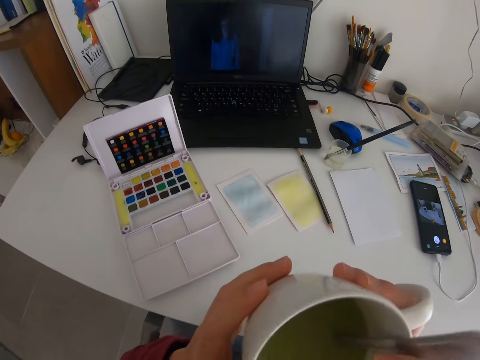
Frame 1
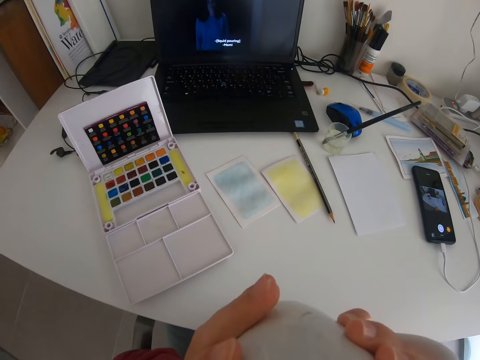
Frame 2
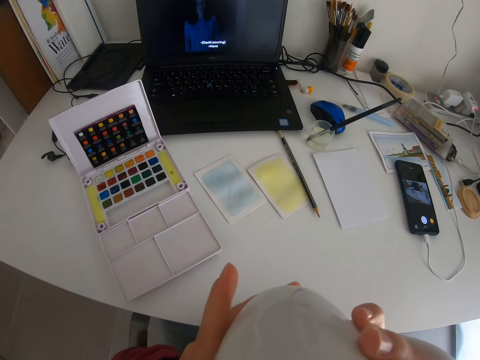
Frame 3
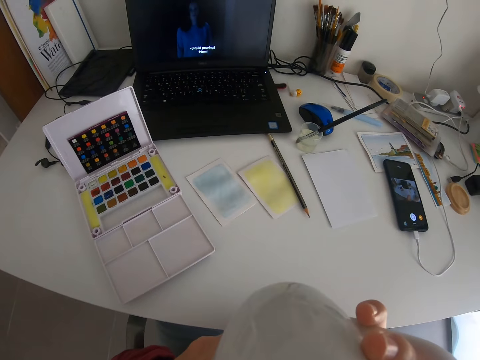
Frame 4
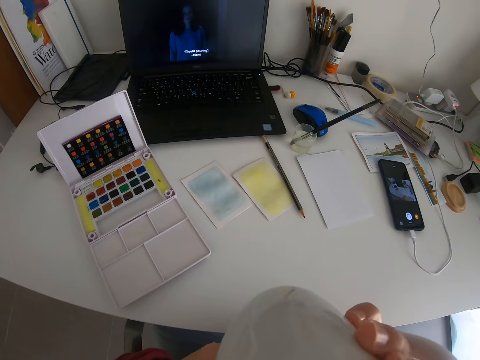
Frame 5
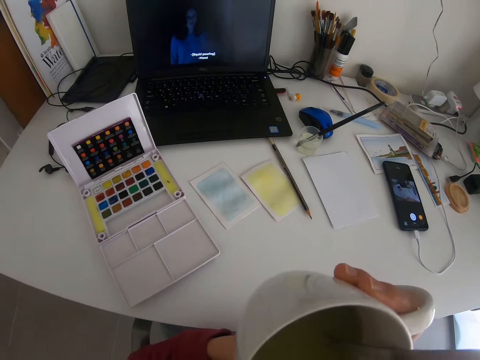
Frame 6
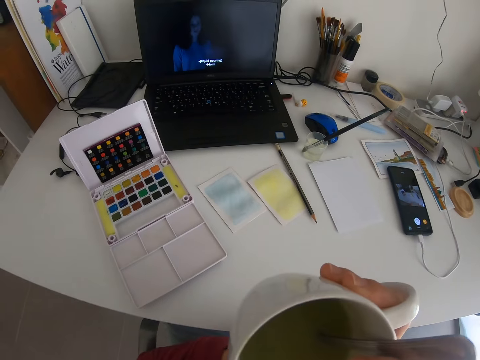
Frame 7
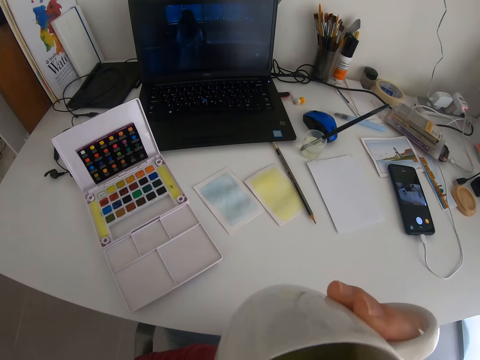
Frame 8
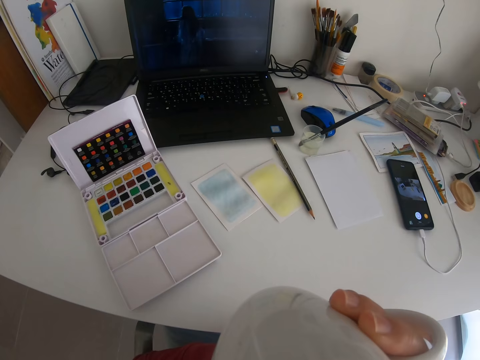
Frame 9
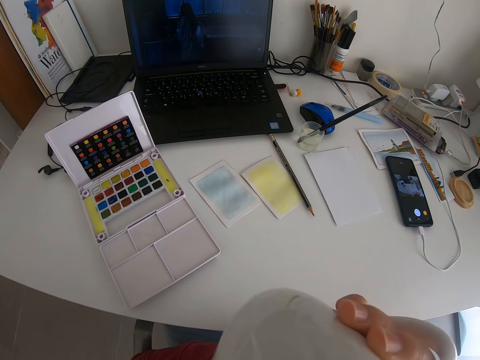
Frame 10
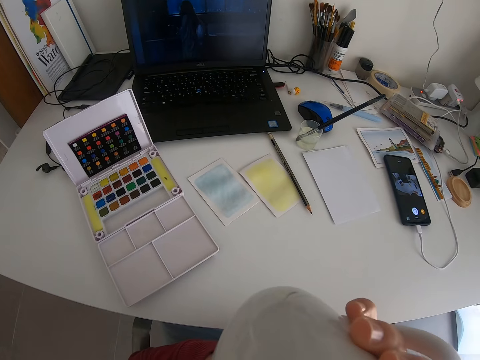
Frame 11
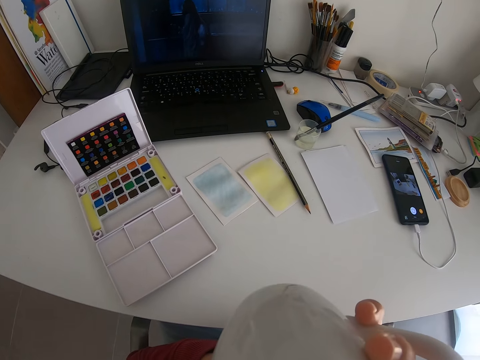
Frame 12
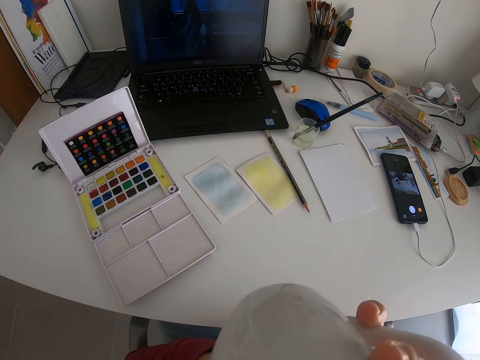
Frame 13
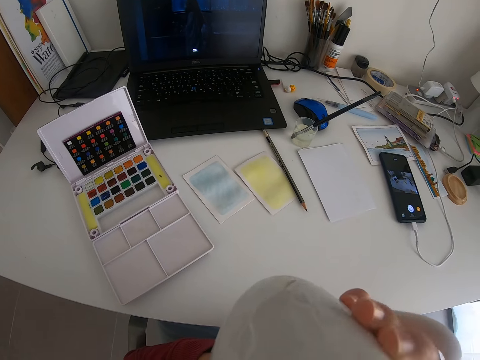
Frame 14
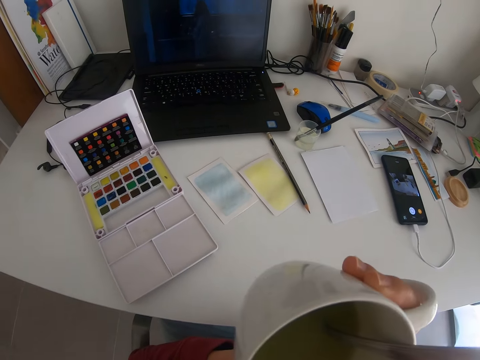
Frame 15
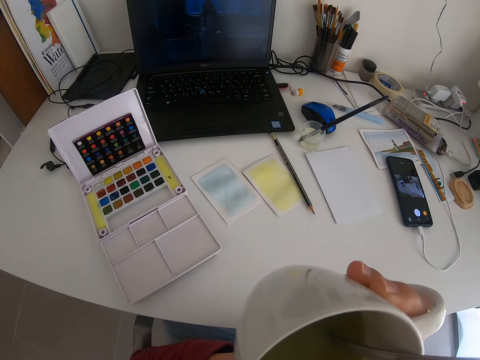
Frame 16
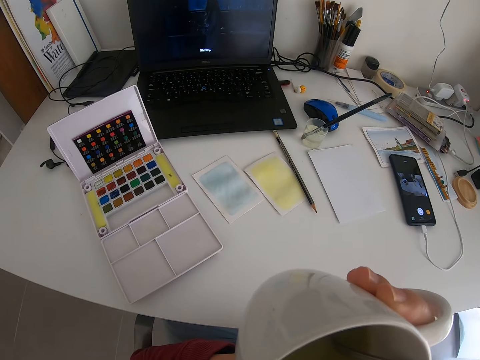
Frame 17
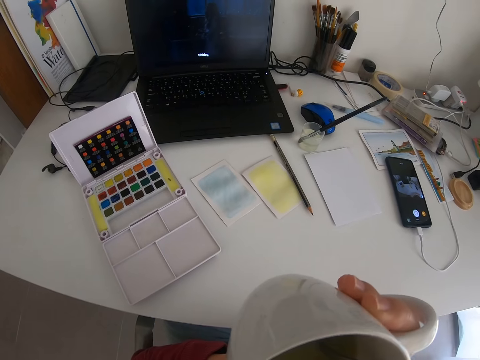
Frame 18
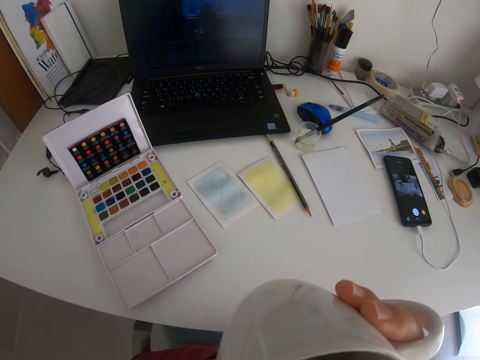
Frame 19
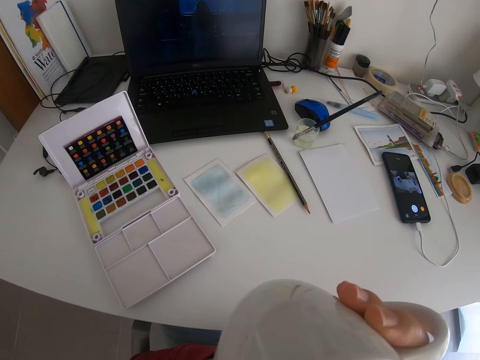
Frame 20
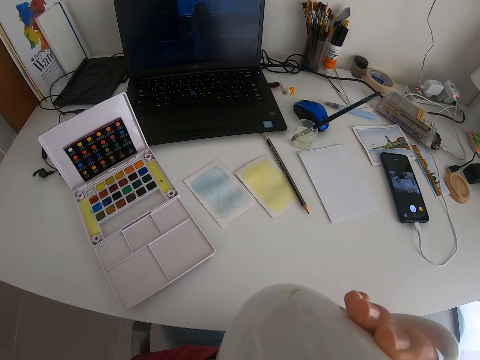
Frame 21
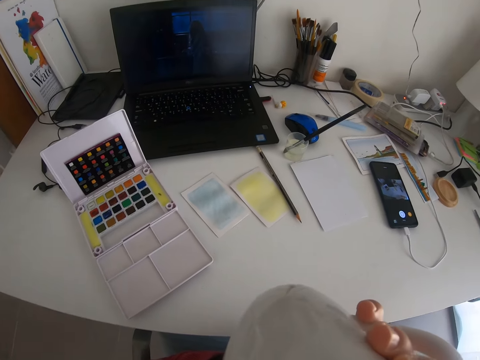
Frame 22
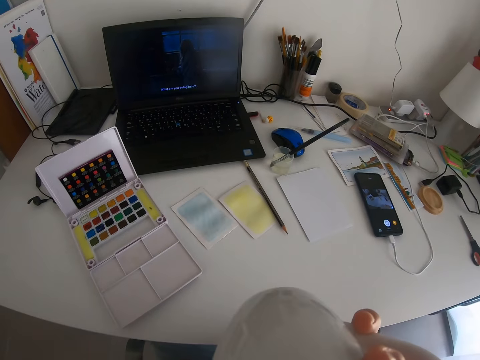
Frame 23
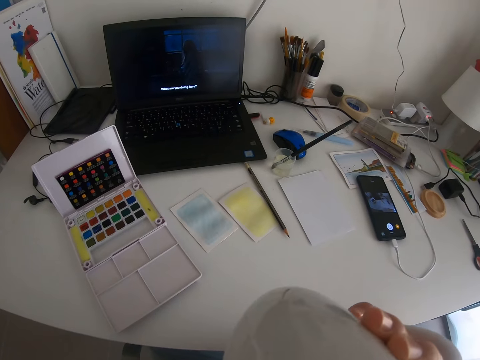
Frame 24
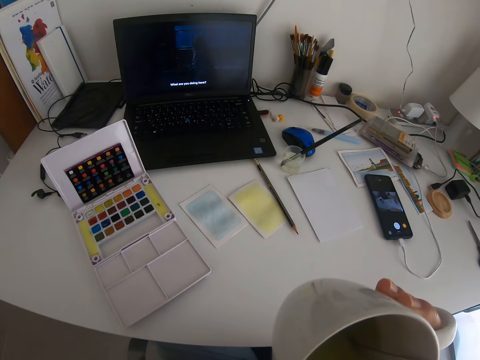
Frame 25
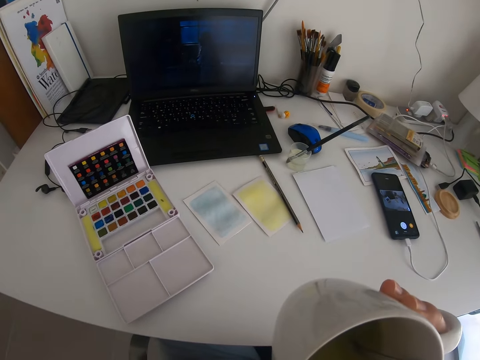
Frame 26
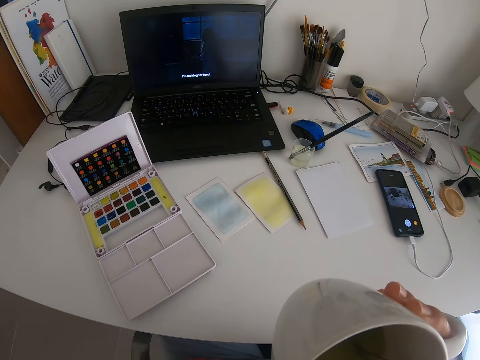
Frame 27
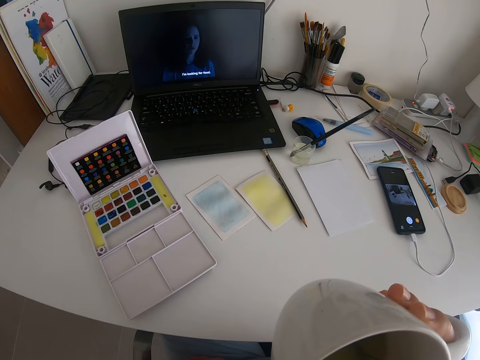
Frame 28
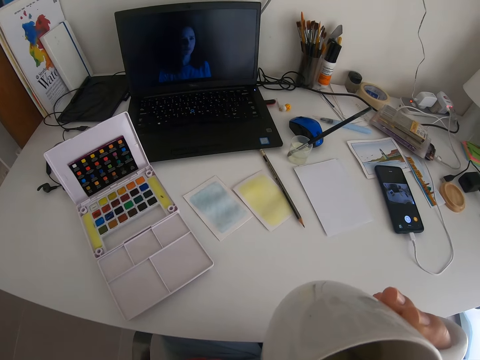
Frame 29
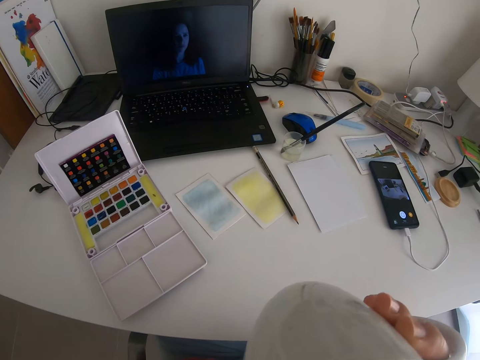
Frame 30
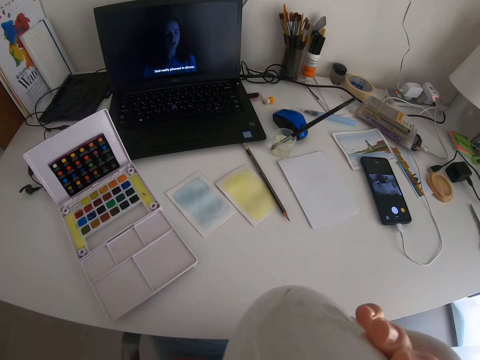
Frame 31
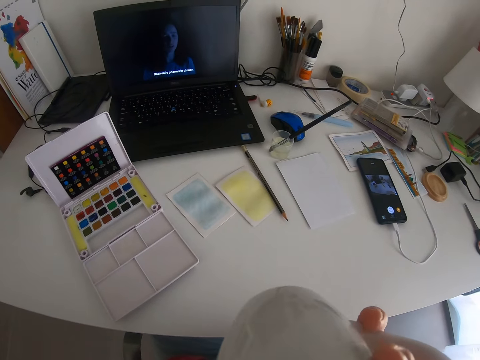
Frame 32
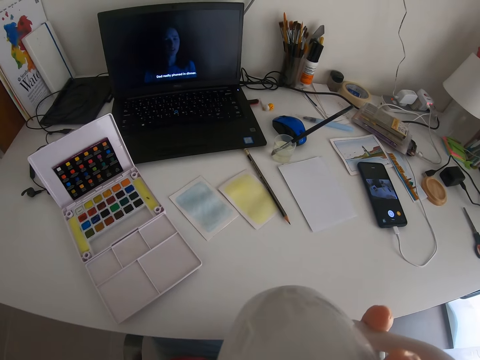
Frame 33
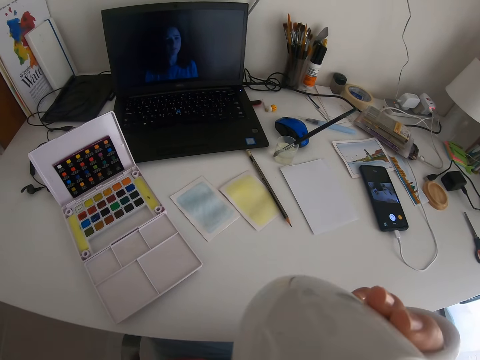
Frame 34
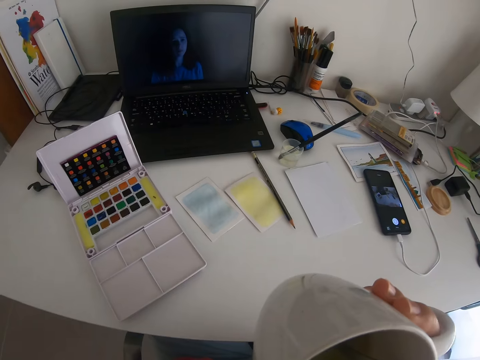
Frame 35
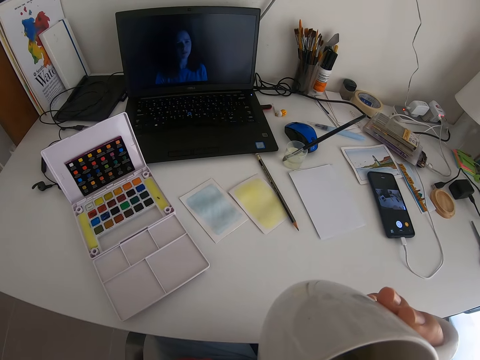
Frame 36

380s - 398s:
The camera wearer takes the coffee cup. They drink coffee. They remove the cup from the mouth. They drink coffee. They remove the cup from the mouth. They drink coffee.

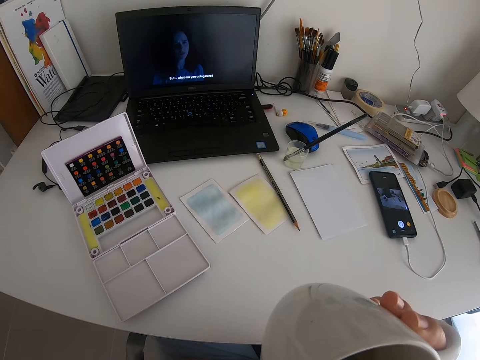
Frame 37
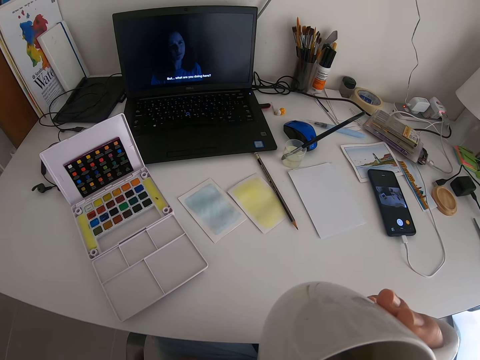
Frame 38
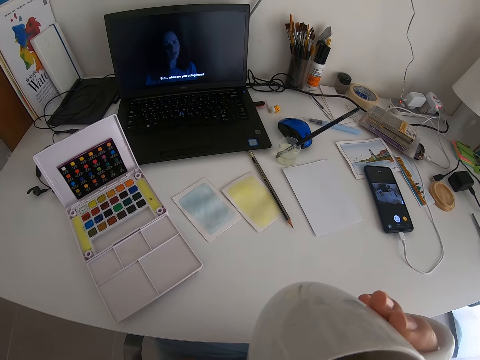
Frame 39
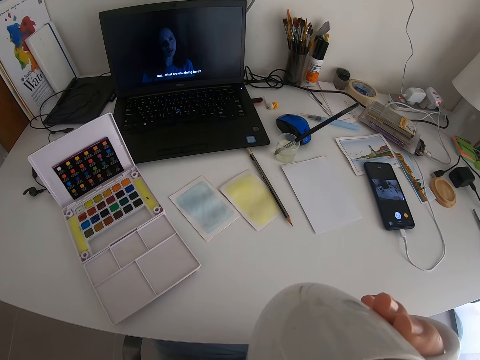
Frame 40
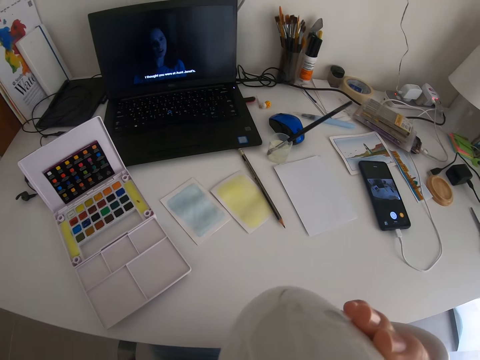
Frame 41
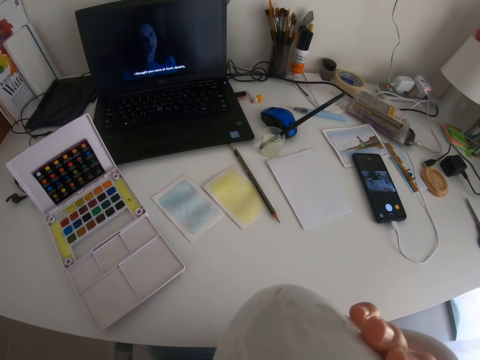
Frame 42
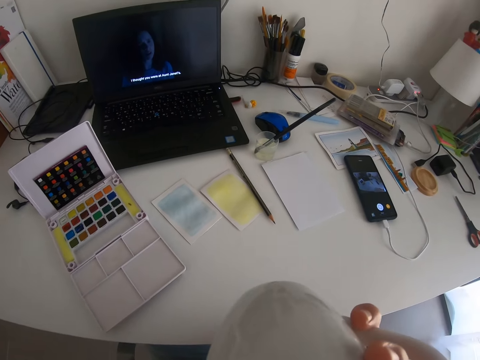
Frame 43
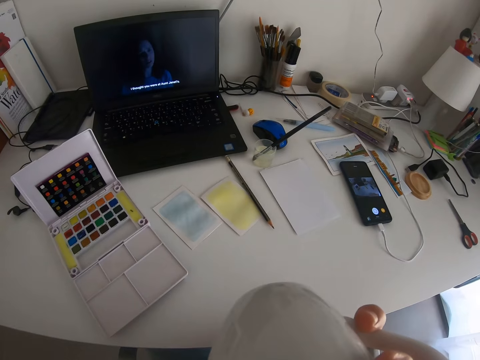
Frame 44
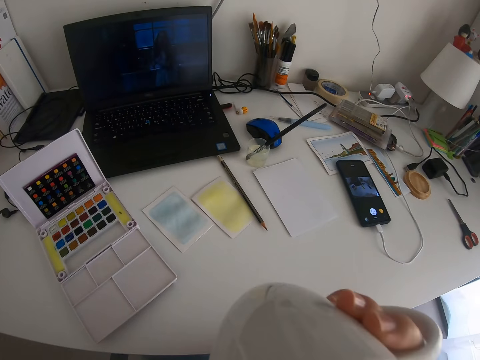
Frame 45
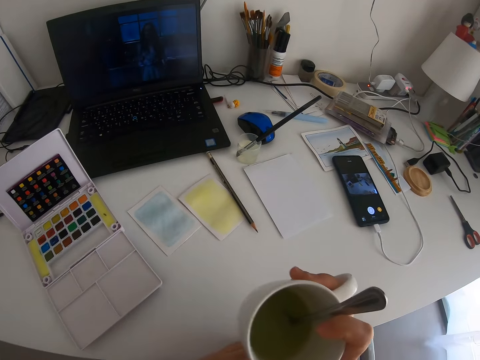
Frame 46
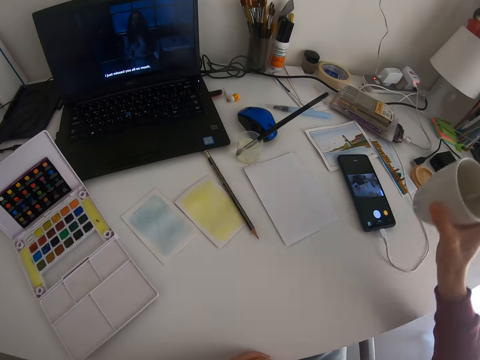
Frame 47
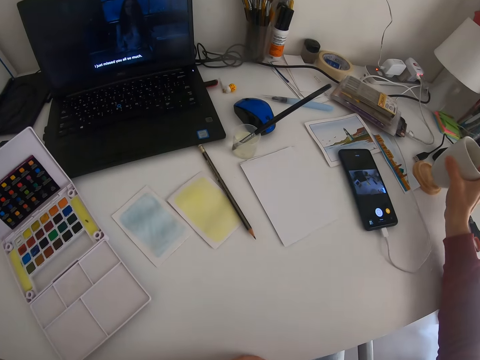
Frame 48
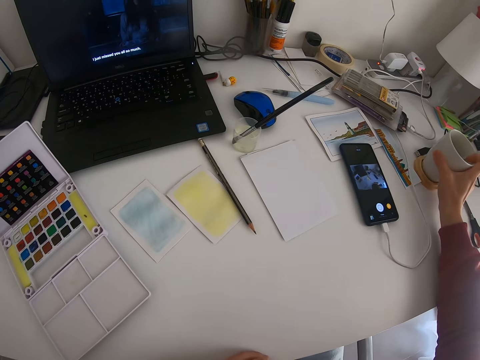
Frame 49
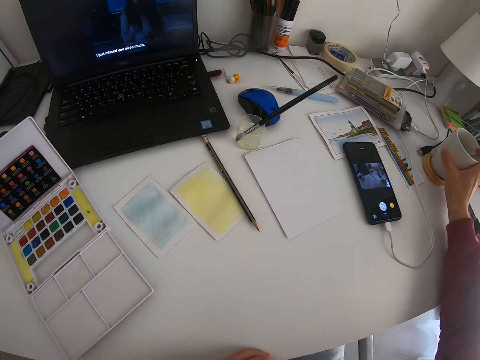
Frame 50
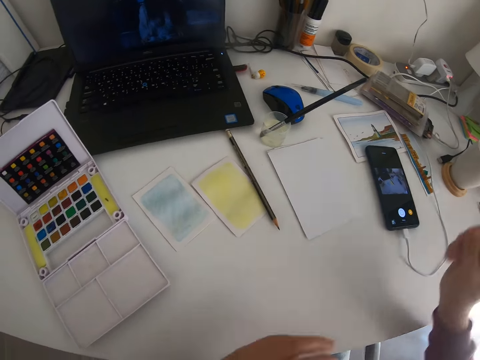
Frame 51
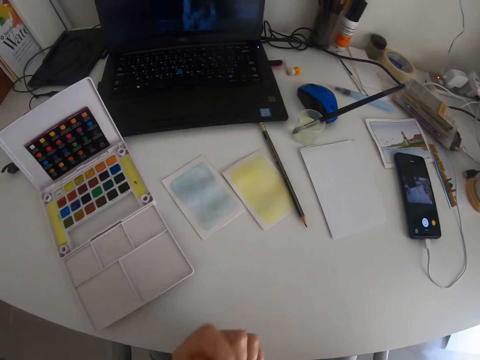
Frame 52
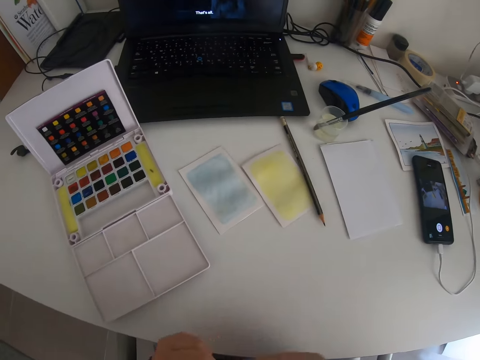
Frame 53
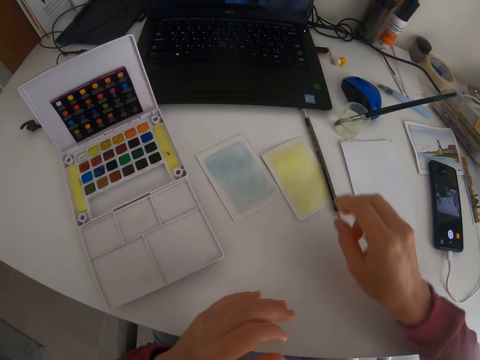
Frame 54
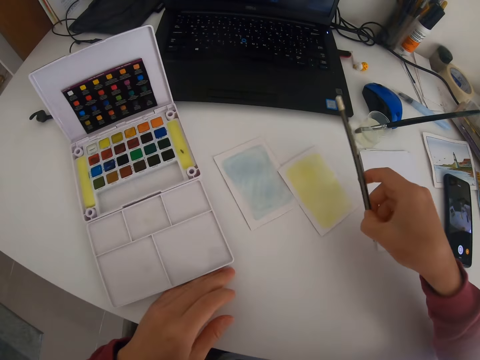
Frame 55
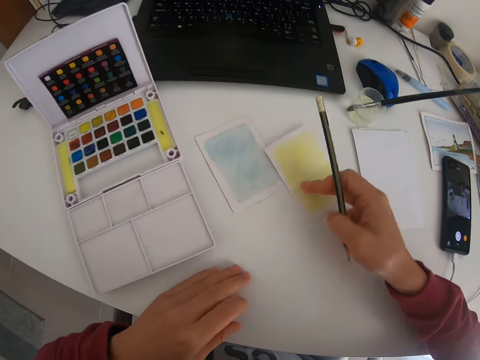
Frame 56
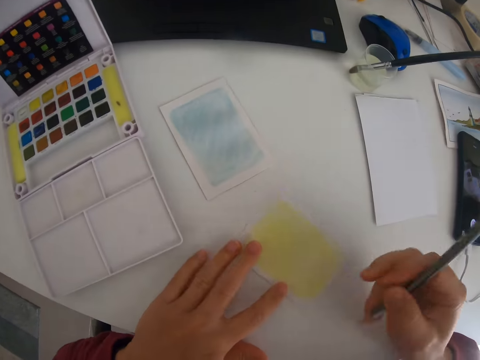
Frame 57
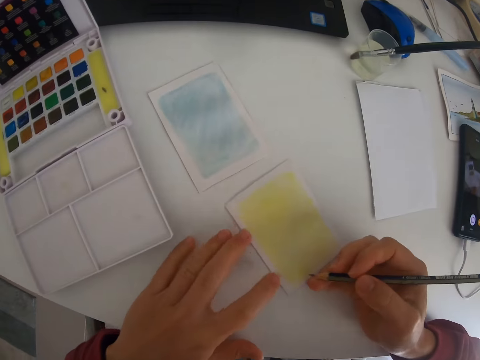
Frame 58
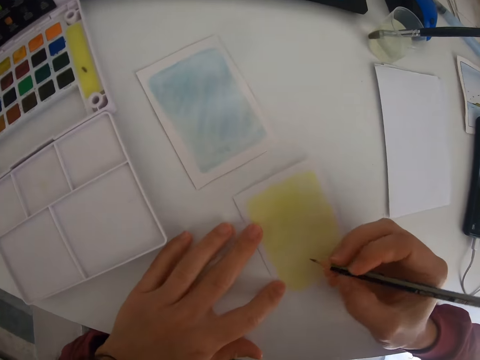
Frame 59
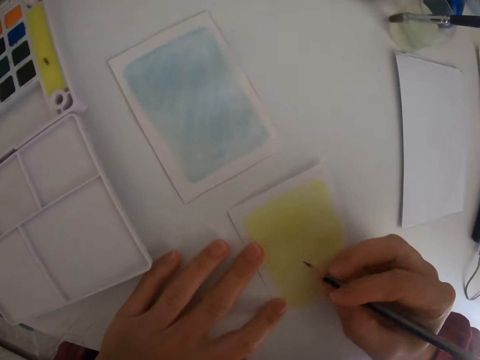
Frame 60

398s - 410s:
The camera wearer removes the cup from the mouth. They drink coffee, place the cup on the table, take a pencil from the table, and move the paper.
